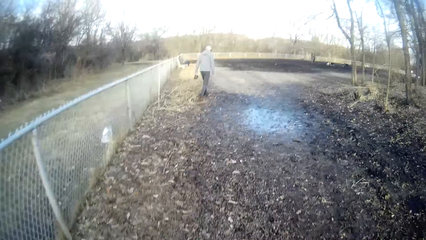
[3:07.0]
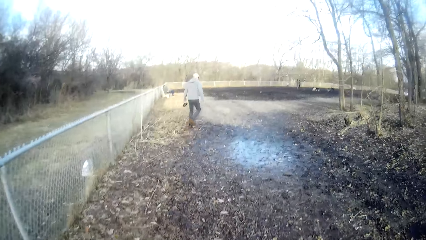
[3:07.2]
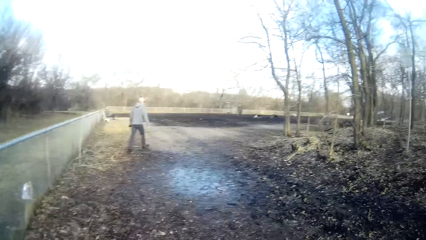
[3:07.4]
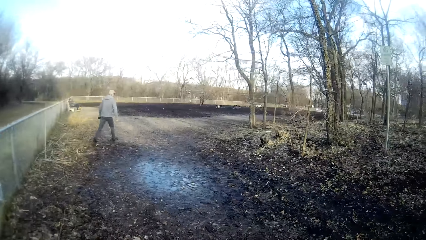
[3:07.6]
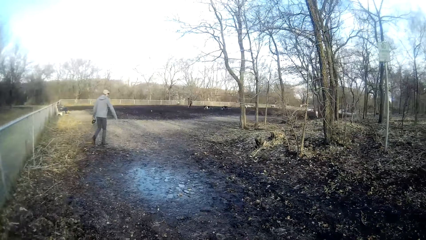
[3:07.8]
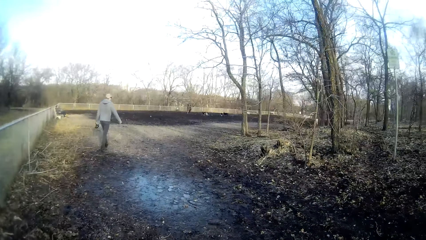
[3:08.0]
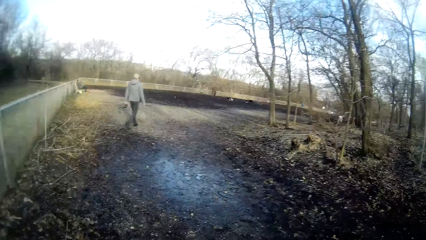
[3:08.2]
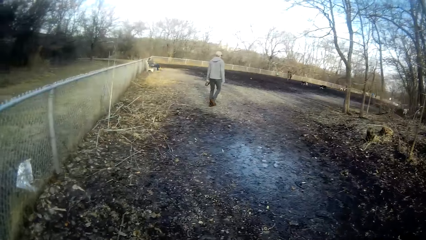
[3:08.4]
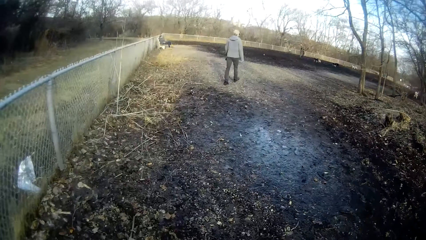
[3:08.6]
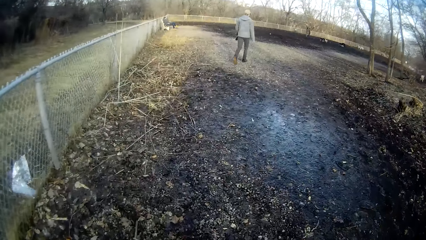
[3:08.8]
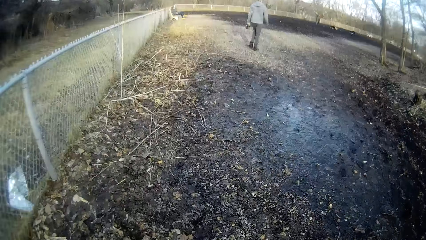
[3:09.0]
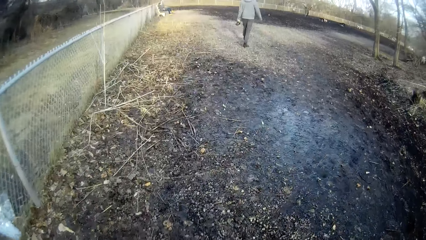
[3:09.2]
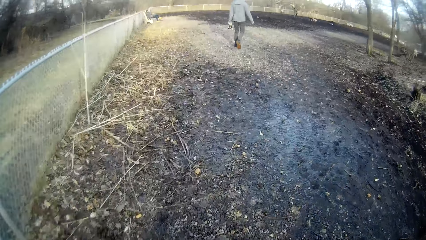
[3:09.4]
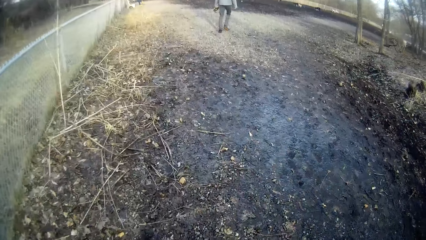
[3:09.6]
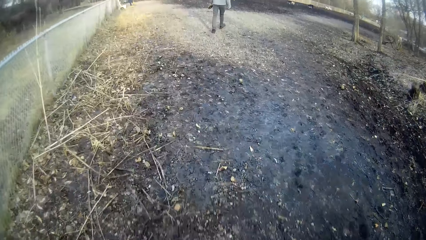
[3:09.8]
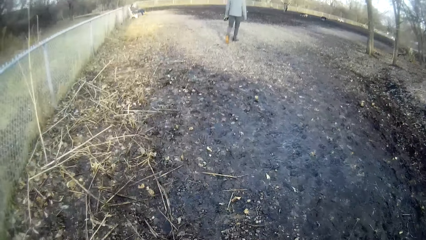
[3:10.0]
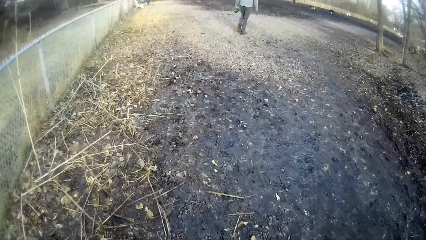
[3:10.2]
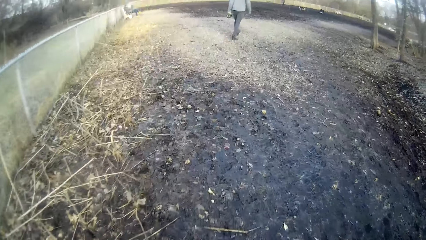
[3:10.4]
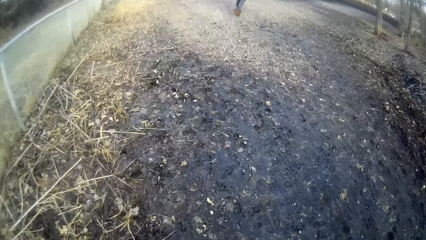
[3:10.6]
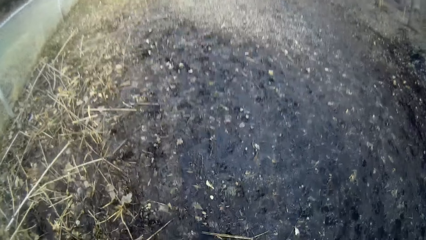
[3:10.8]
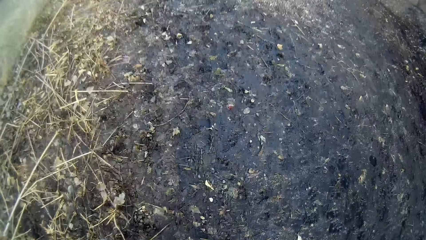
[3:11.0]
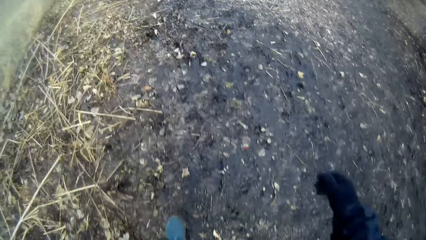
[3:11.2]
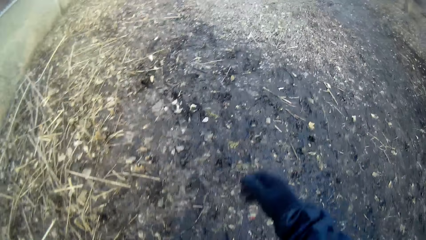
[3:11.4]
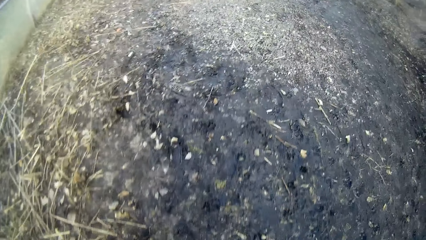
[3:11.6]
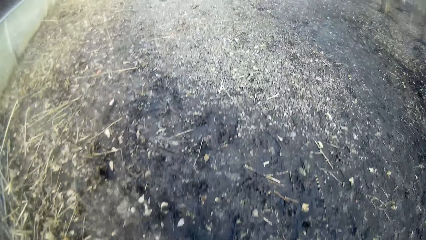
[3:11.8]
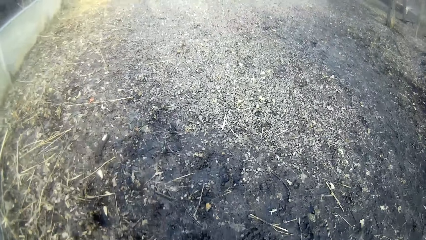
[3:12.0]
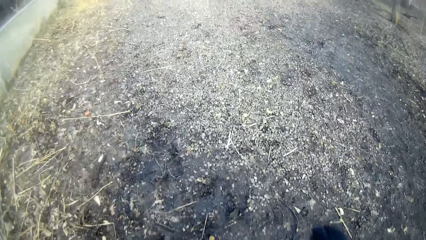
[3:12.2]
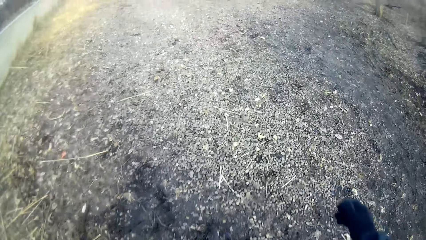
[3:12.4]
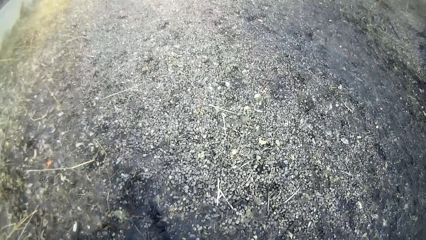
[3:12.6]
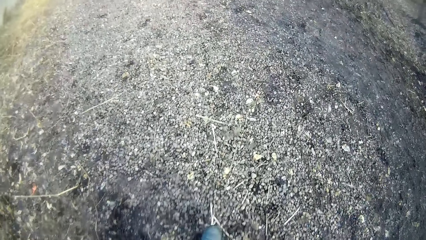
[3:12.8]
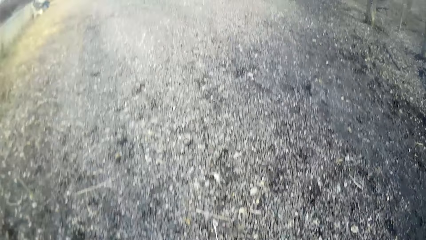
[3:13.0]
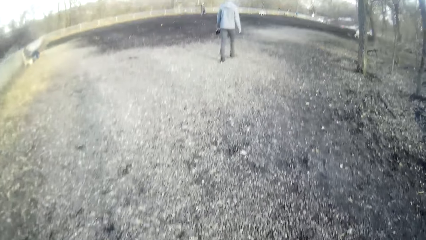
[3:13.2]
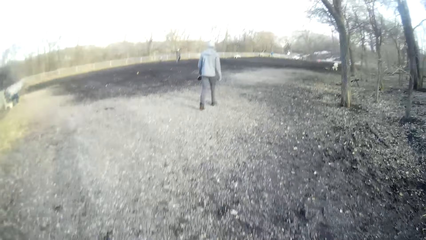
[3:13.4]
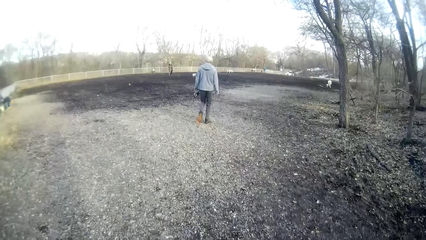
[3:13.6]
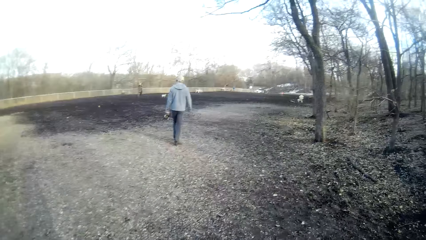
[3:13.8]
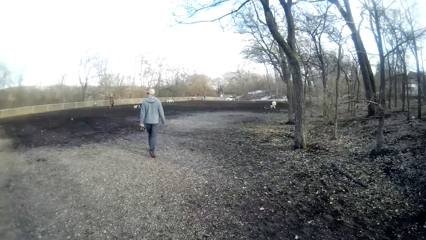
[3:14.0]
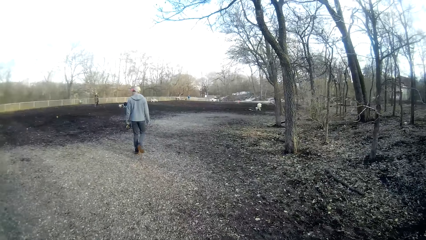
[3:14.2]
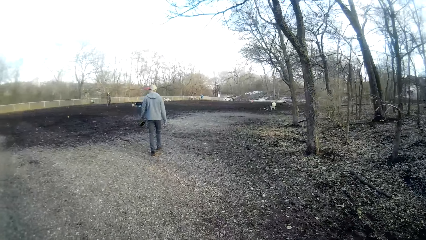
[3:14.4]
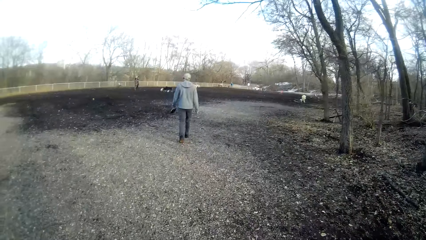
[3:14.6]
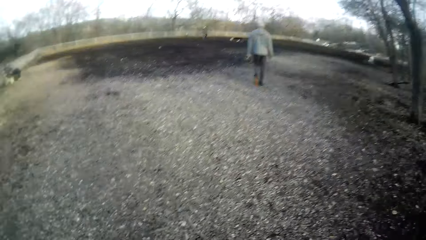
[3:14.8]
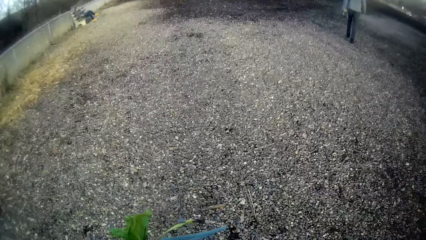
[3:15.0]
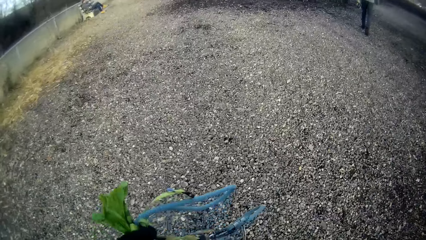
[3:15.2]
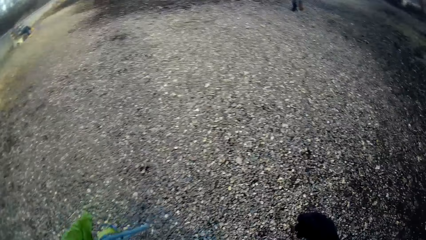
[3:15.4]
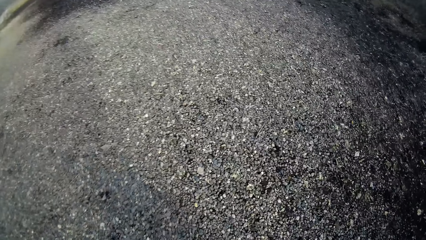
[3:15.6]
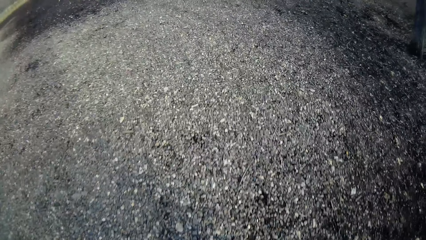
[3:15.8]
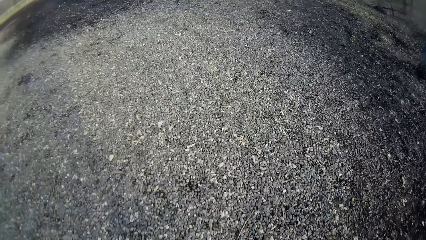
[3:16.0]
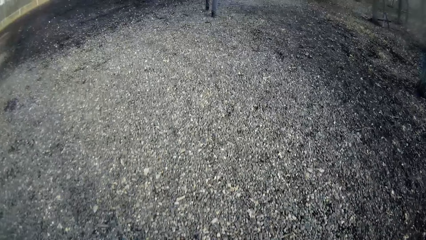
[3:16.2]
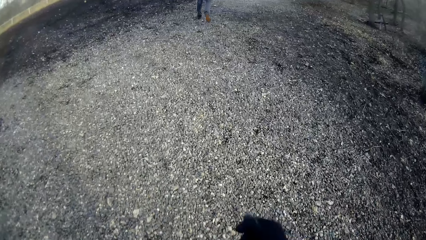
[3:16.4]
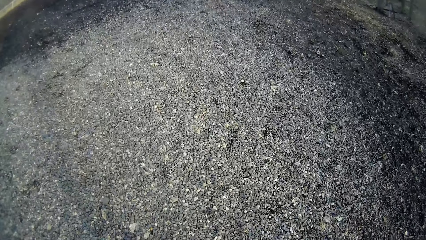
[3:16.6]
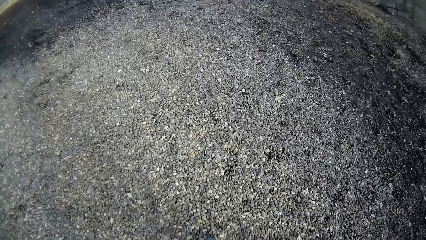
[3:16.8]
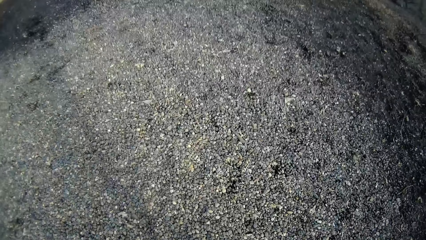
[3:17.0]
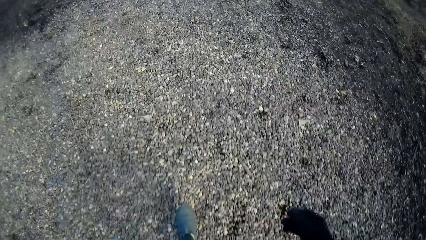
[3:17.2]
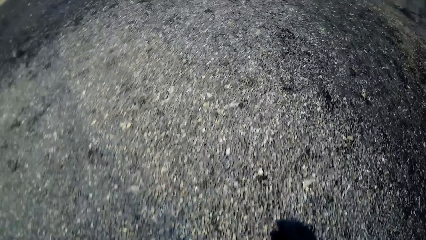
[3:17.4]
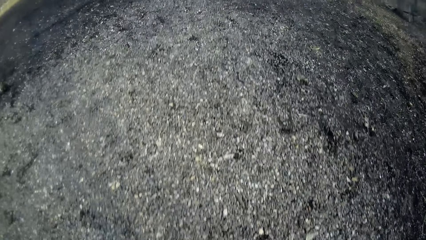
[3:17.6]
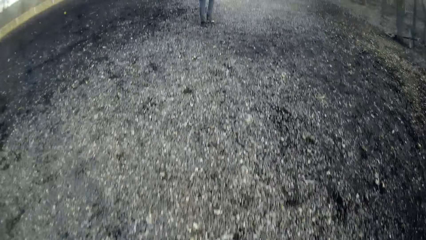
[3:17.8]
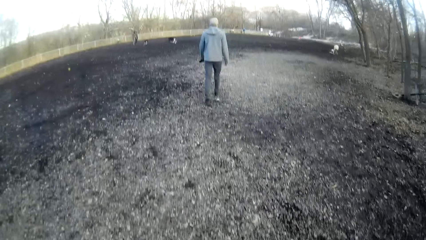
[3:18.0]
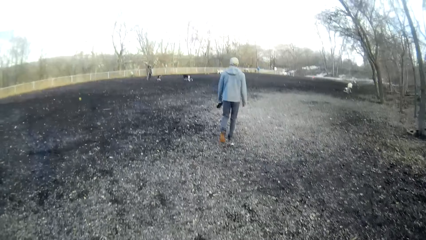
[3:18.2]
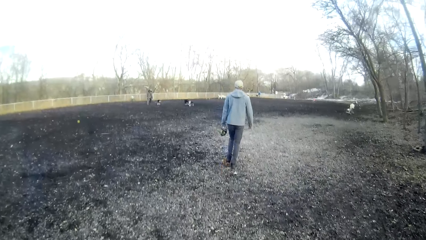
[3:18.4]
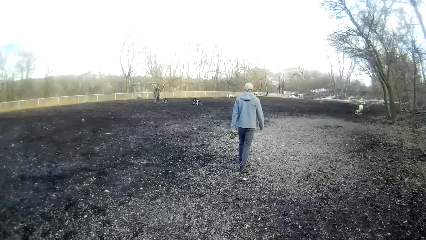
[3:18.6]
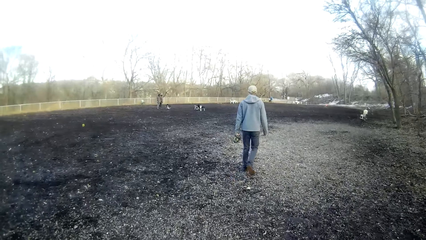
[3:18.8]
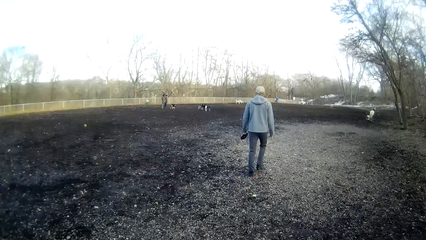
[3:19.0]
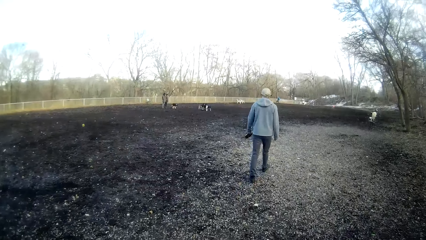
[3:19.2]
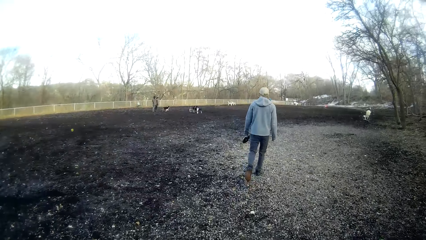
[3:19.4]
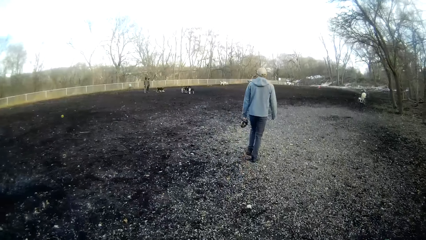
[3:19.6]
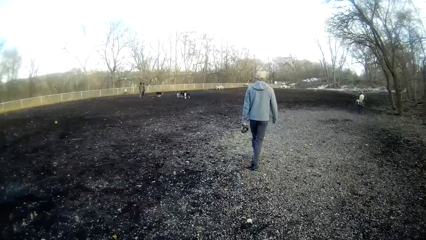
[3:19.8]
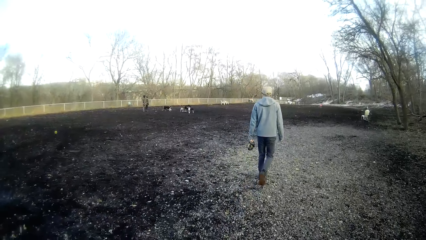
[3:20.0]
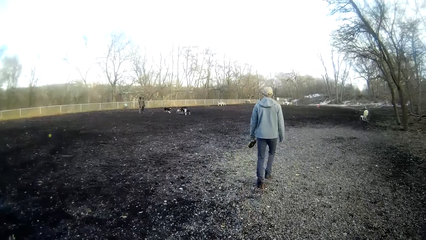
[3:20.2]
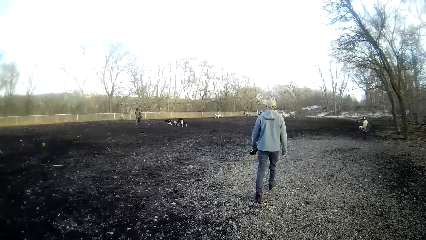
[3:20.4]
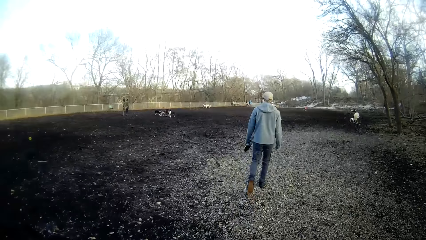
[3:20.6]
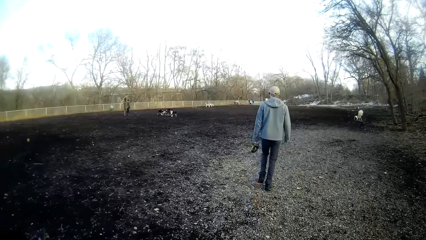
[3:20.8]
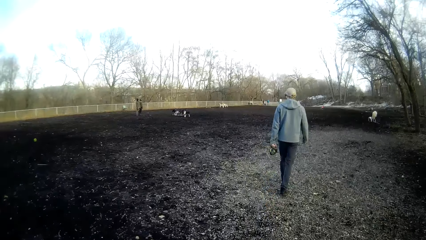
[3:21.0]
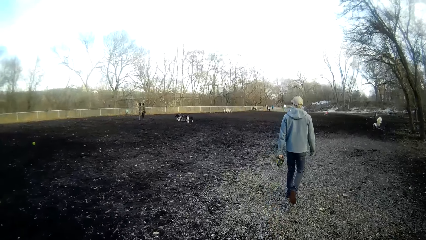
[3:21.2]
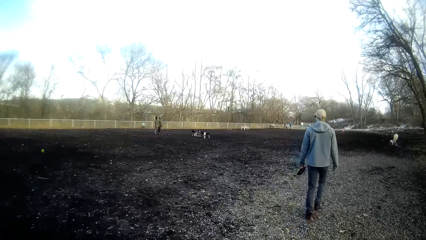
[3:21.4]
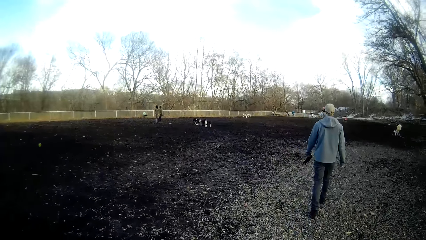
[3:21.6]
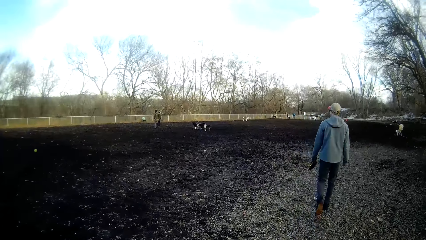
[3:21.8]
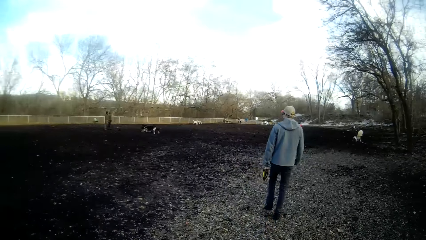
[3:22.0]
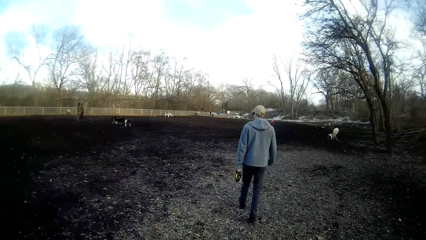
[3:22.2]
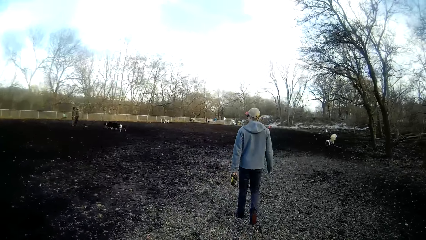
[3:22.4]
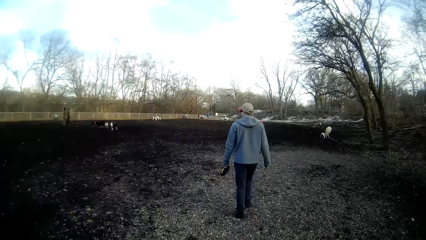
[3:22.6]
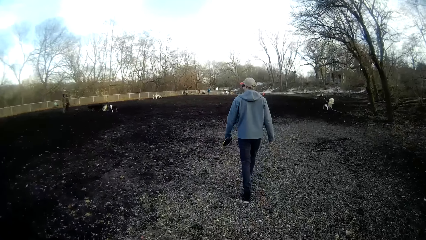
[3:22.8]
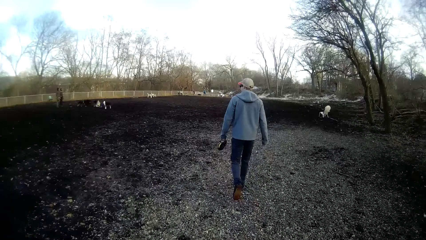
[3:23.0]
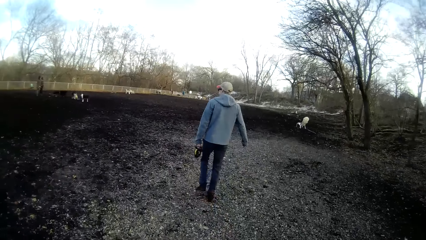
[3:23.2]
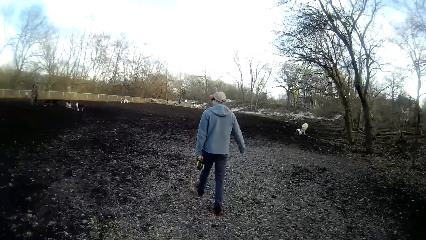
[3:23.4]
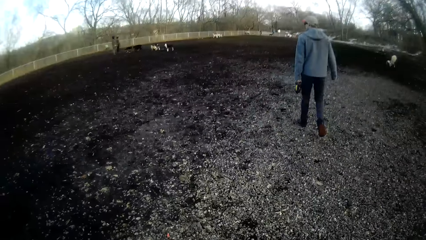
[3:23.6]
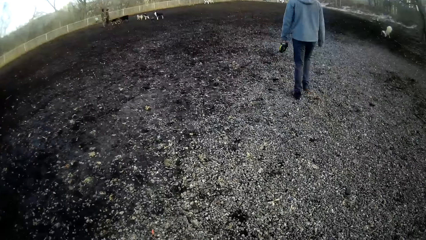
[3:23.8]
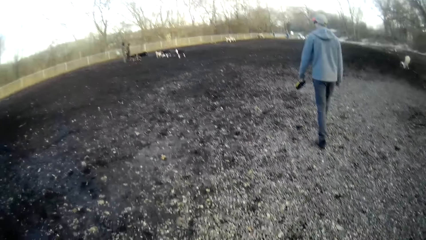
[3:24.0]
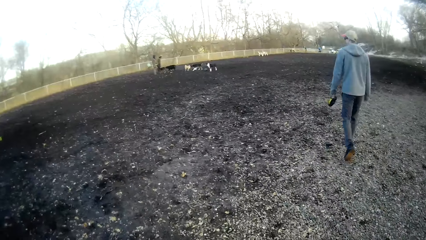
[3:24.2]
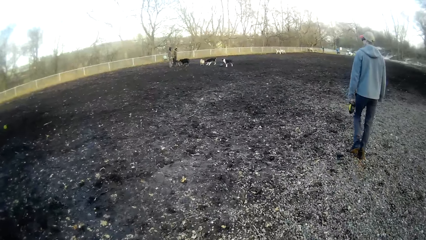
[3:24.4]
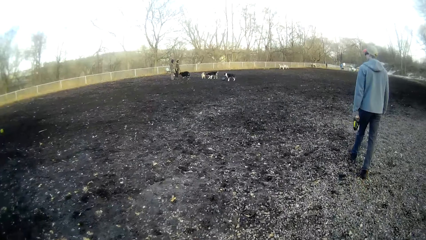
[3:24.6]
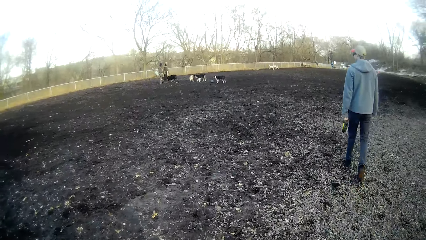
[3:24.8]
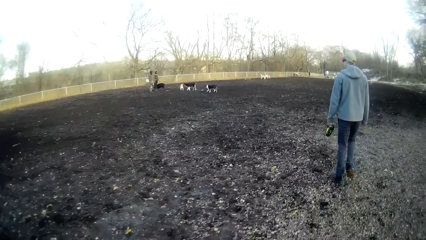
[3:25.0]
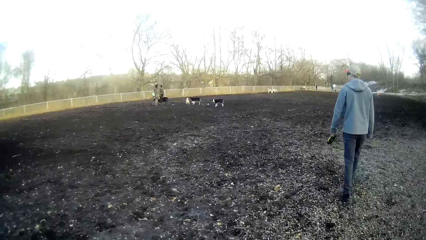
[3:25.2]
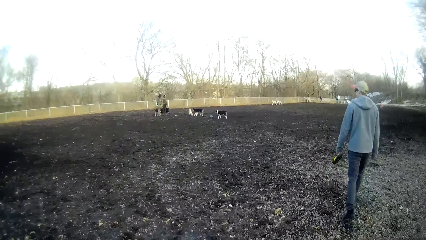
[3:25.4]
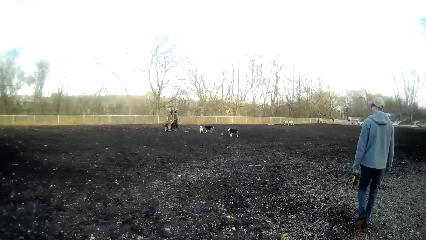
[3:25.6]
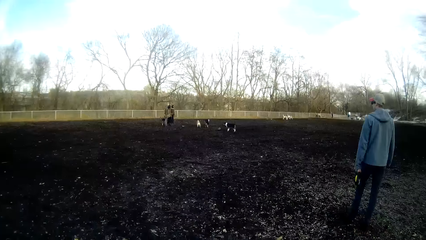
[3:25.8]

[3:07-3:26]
The camera wearer and a man walk closer to the field. The camera wearer walks towards the man. They walk into the field.
